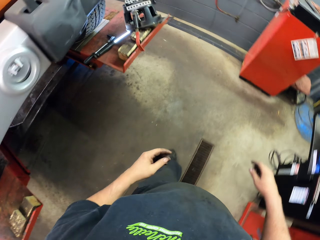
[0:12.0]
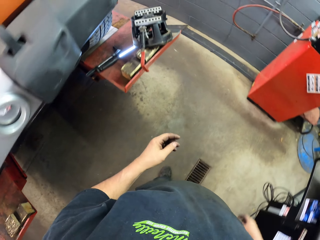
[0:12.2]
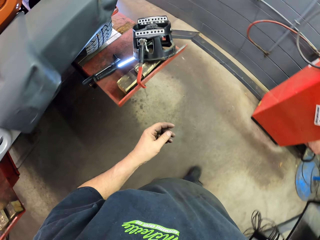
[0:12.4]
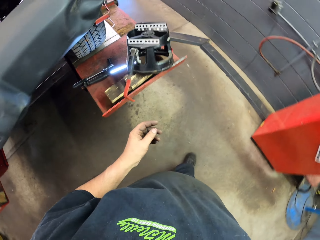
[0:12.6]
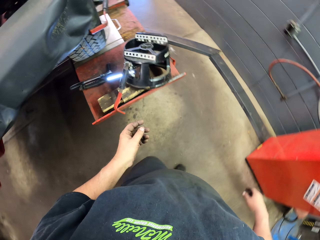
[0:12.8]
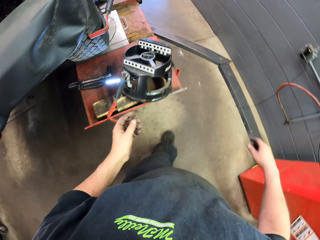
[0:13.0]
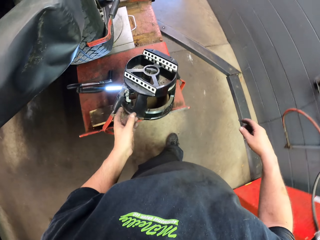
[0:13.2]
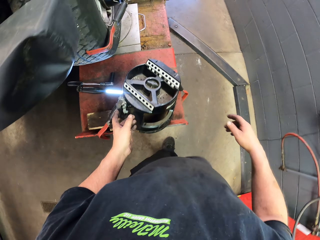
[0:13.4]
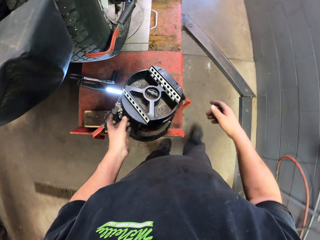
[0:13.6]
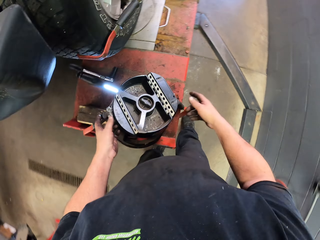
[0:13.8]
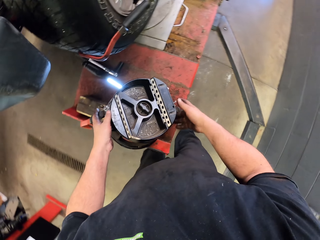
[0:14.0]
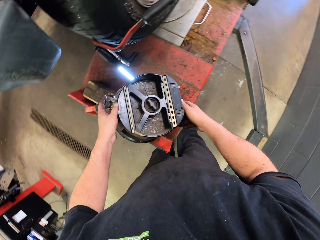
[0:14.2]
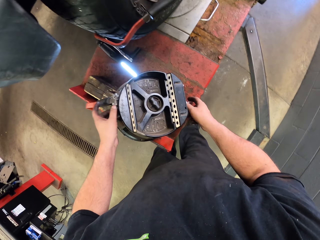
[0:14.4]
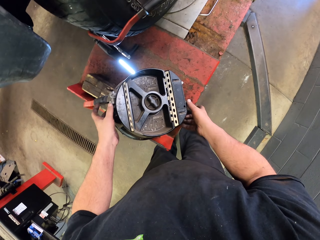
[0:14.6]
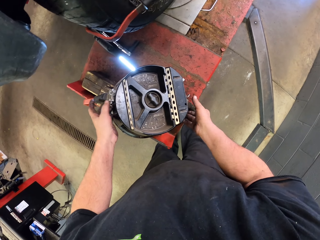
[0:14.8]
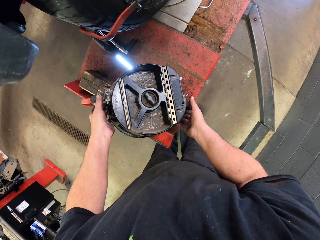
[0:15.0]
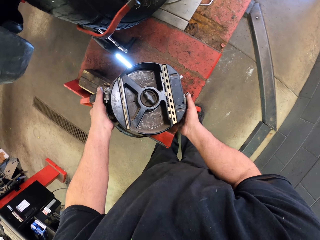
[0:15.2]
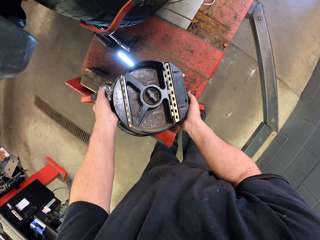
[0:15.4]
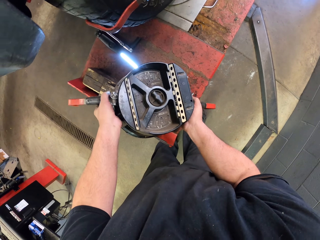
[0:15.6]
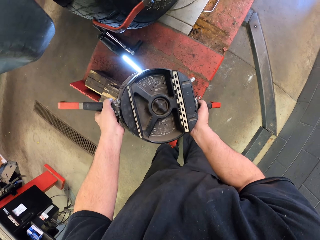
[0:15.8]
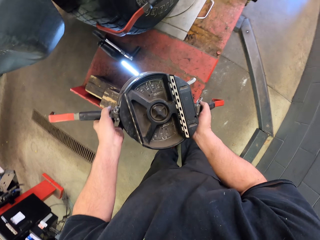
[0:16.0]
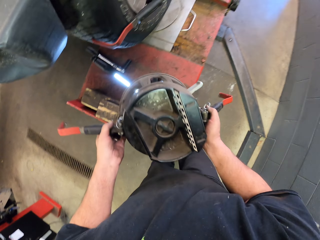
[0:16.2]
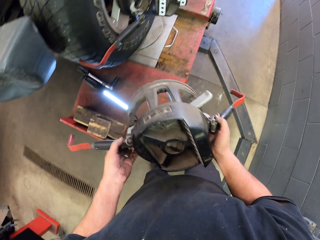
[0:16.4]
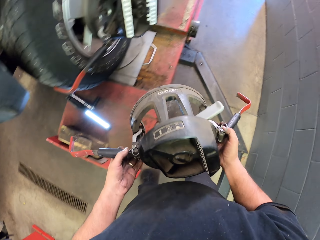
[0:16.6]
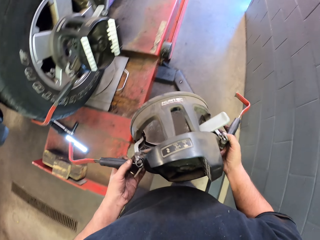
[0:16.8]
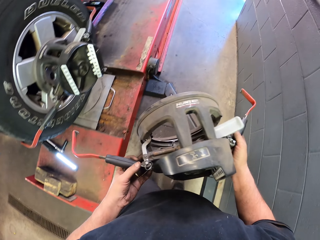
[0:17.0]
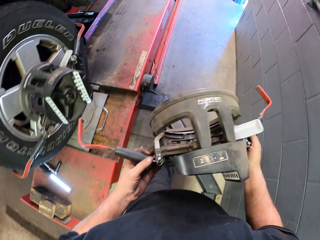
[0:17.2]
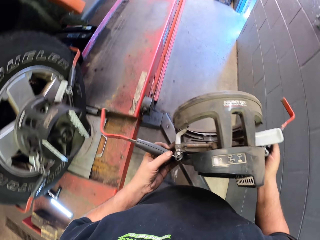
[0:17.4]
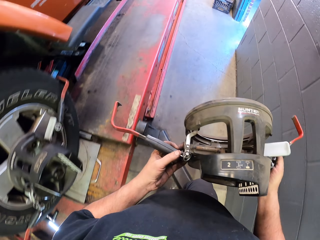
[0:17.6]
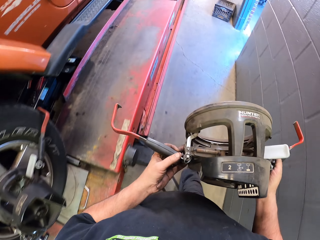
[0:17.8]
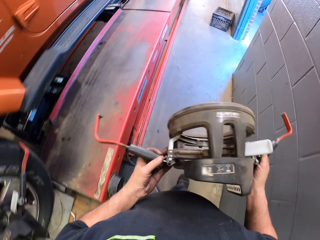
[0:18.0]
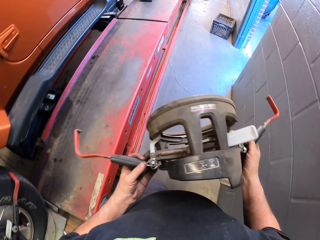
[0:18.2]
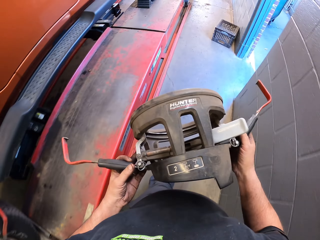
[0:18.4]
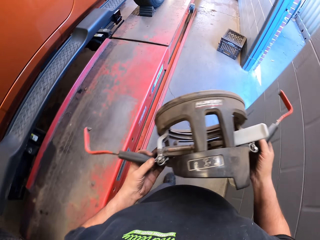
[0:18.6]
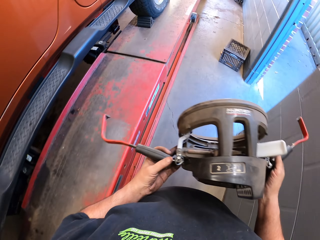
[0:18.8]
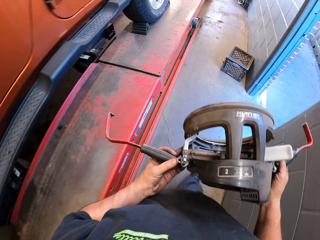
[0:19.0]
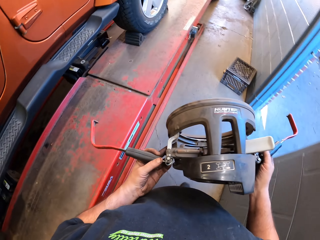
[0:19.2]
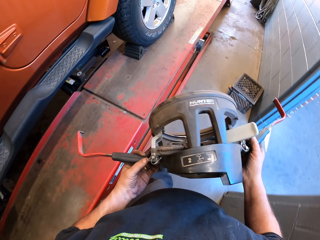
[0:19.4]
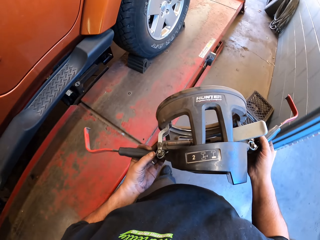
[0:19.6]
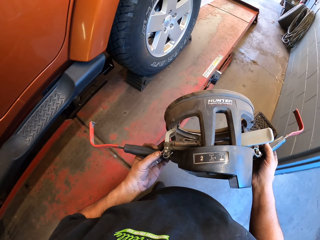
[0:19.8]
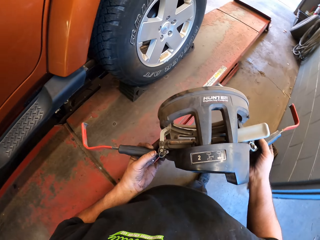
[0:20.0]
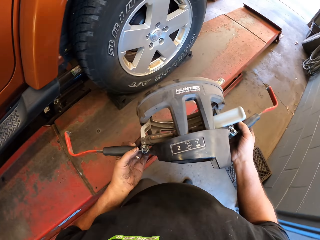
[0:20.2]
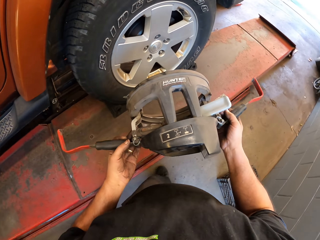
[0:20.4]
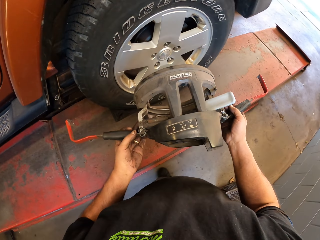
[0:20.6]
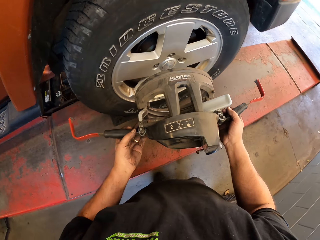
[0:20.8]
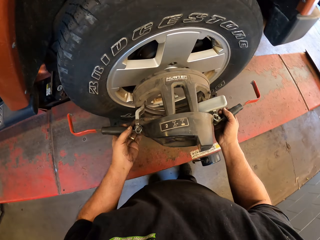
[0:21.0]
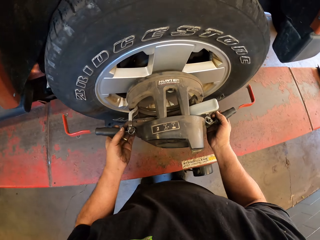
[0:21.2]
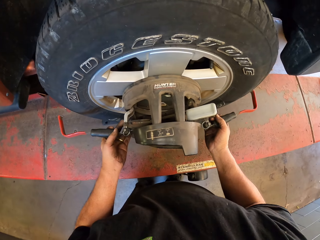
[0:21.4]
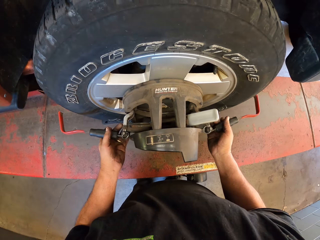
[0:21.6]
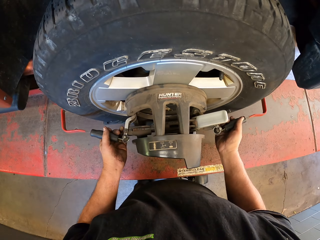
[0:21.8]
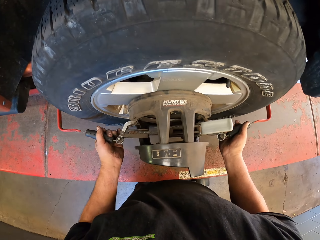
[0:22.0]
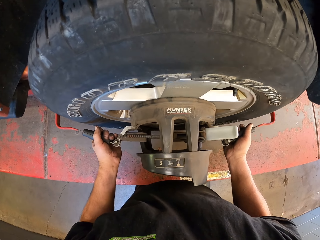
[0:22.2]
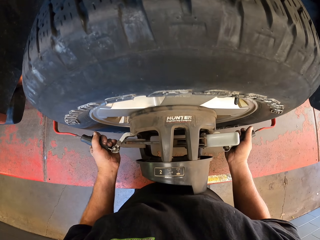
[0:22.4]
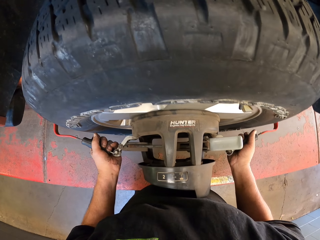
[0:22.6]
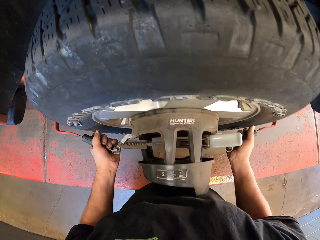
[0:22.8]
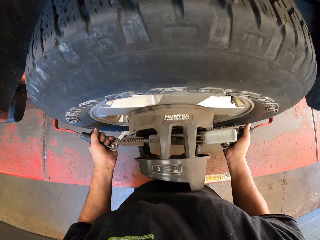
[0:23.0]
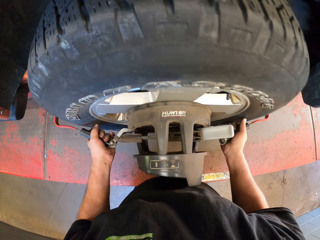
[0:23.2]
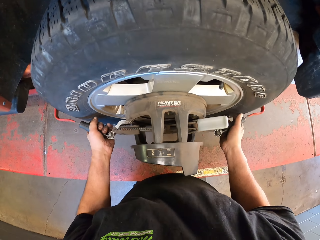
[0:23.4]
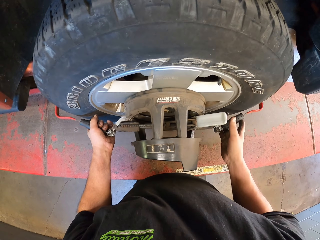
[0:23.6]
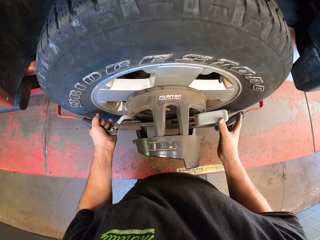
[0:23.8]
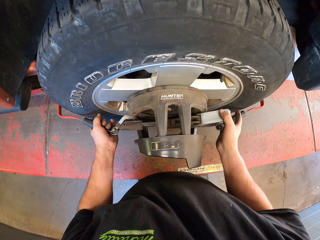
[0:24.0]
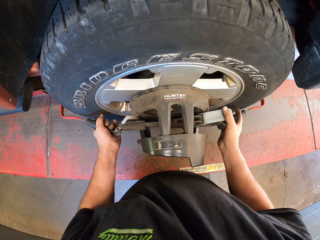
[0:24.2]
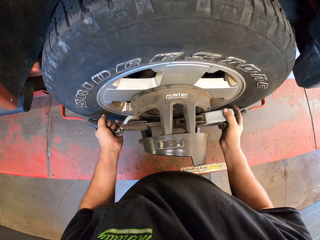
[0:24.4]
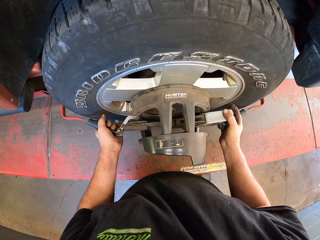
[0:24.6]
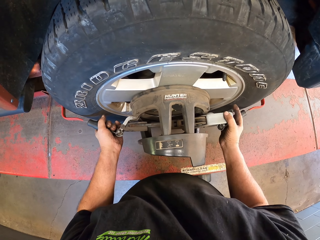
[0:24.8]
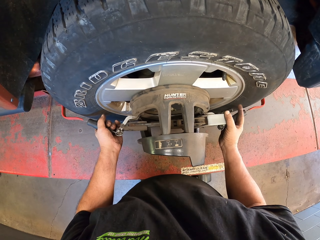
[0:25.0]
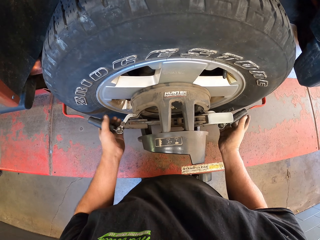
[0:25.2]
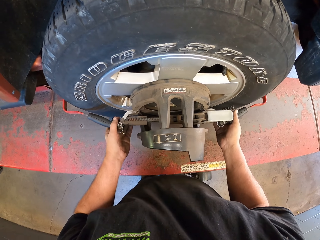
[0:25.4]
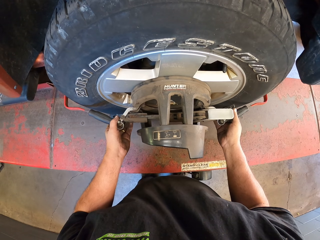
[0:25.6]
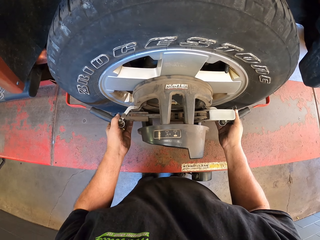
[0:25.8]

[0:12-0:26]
The camera wearer picks up the tire remover. They walk around the garage. They place the tire remover on the tire.

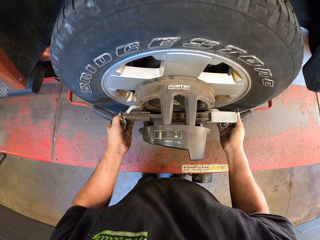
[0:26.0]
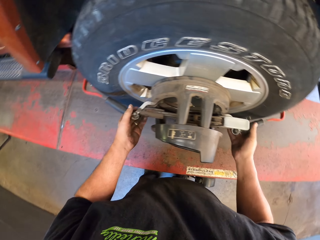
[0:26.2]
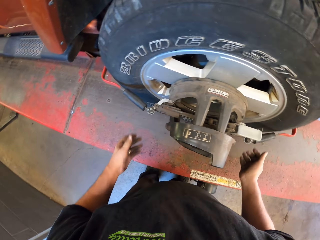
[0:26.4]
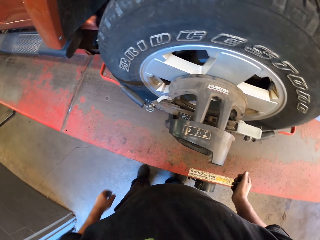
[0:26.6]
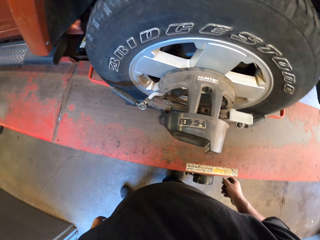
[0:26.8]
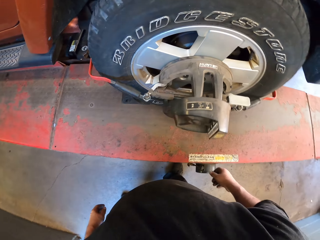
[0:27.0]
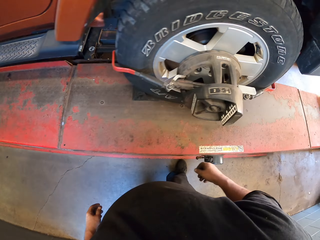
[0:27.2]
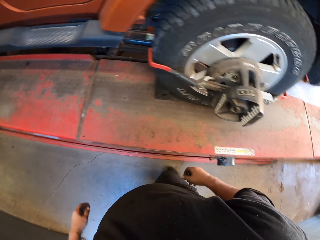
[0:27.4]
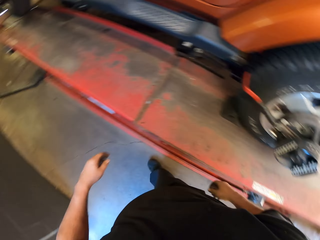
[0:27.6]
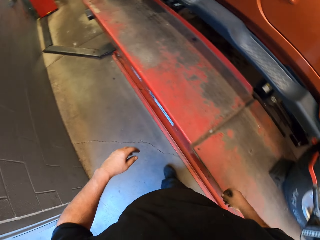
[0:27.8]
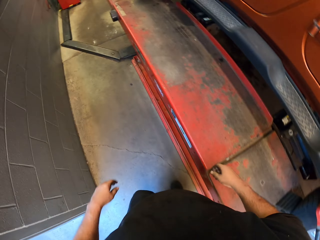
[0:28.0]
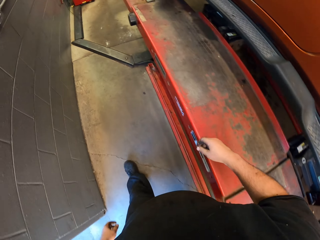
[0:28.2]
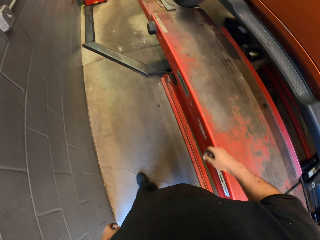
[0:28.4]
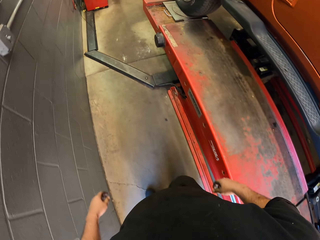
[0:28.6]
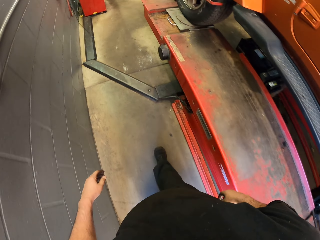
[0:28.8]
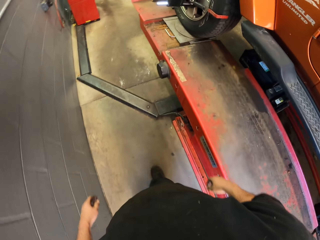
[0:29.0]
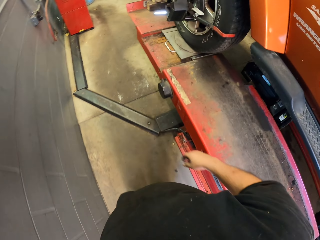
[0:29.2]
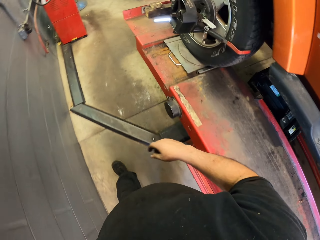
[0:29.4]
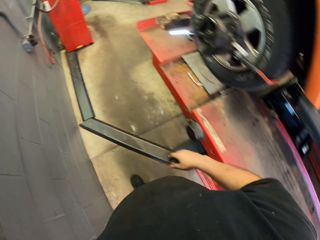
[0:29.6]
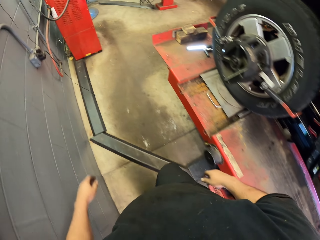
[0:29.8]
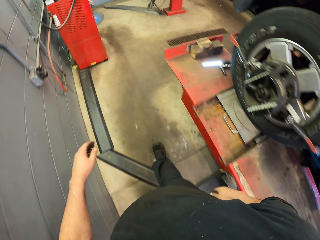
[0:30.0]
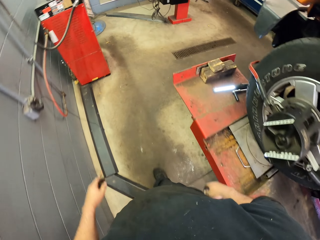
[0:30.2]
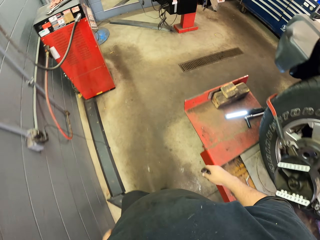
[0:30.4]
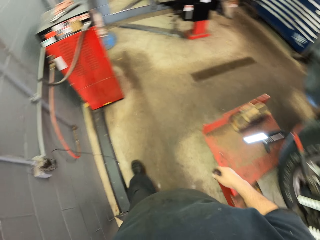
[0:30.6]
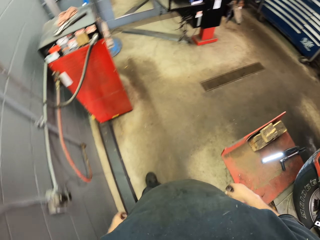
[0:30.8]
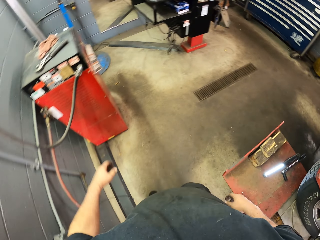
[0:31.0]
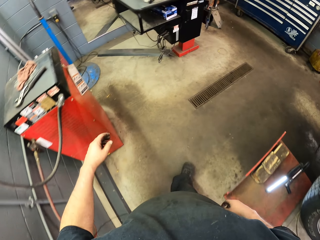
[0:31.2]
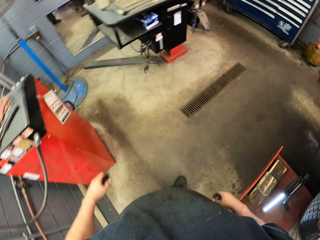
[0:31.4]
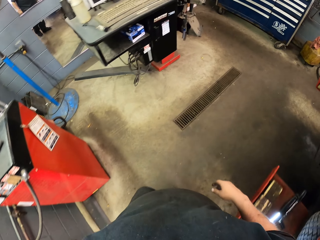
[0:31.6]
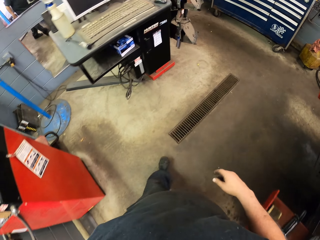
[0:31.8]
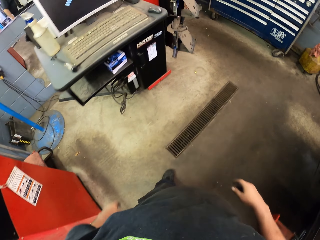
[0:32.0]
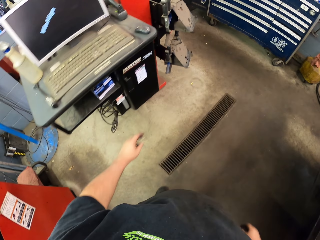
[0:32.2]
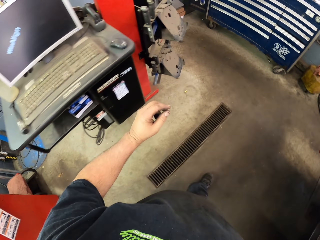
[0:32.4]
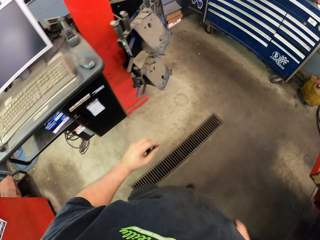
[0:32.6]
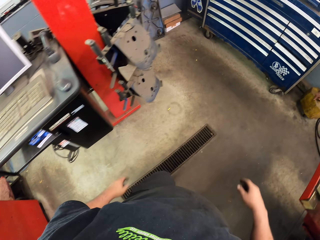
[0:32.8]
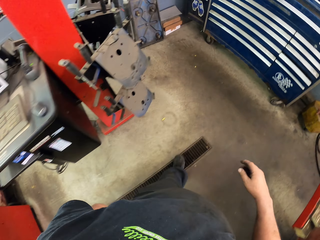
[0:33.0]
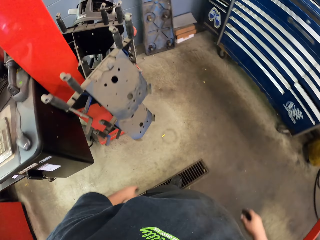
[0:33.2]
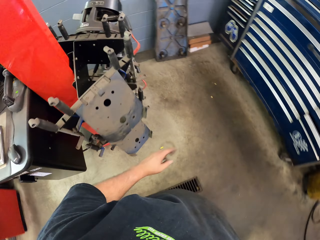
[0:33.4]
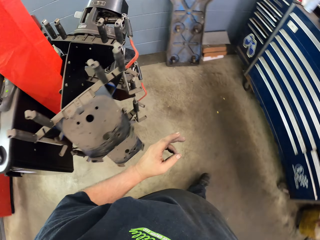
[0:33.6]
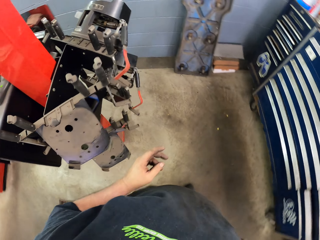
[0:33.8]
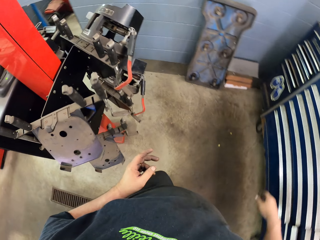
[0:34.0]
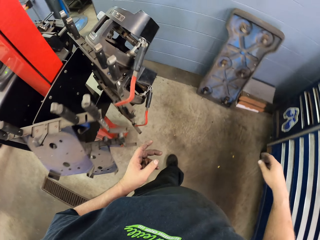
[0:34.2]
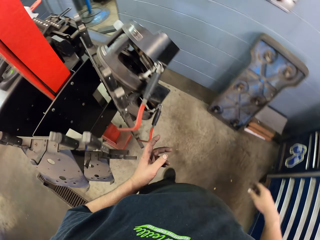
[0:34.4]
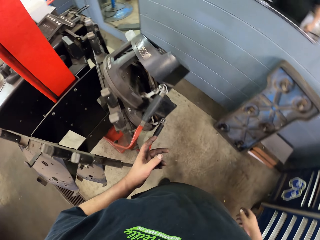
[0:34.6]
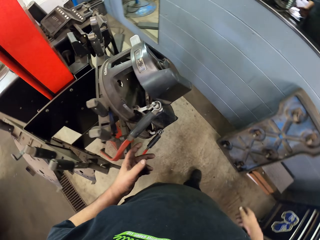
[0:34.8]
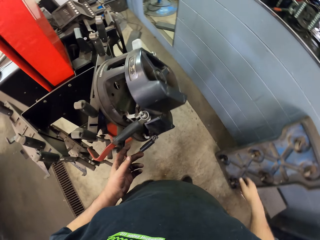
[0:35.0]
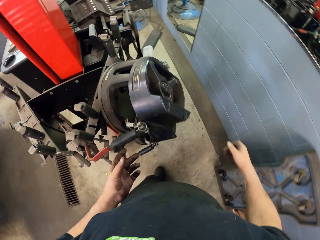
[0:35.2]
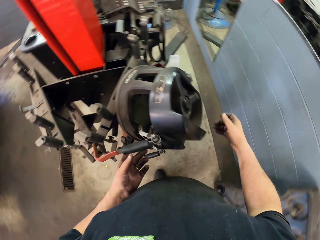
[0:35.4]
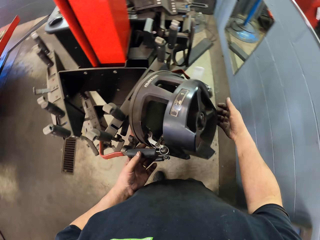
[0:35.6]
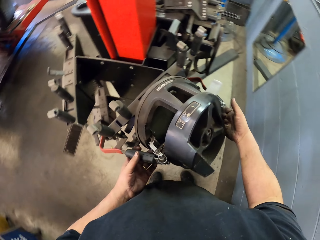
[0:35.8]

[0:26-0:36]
The camera wearer walks around the garage.
